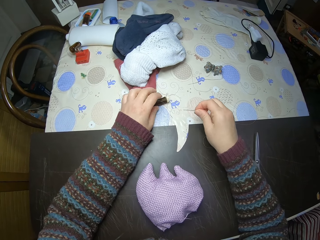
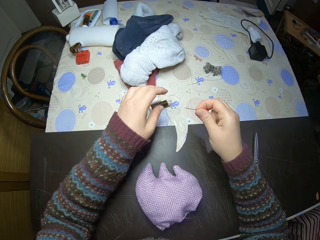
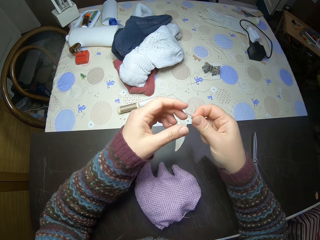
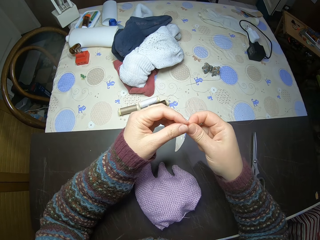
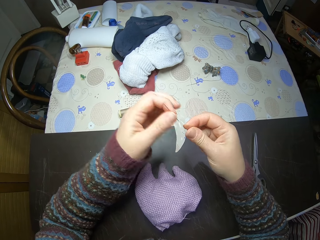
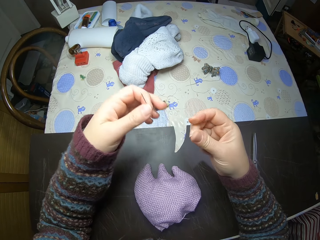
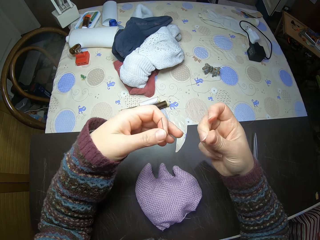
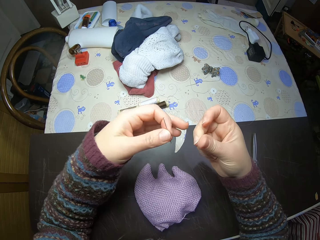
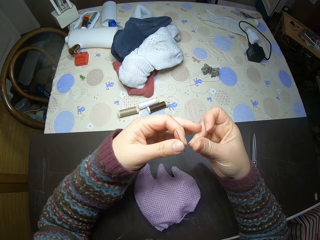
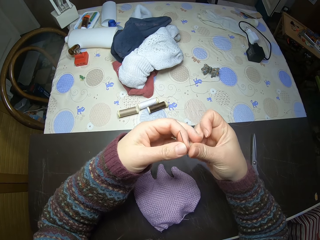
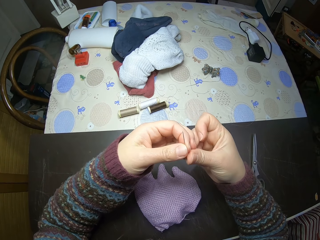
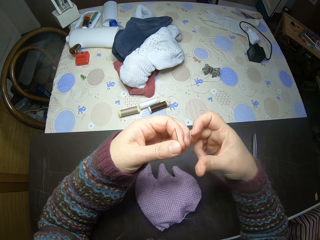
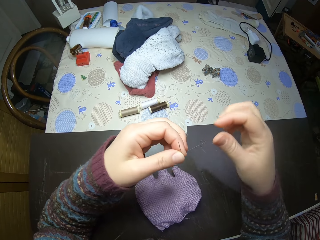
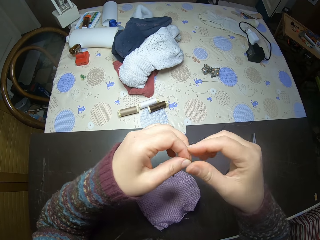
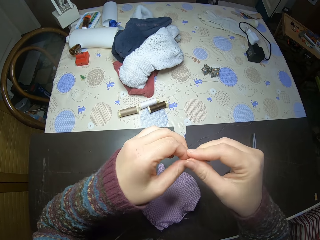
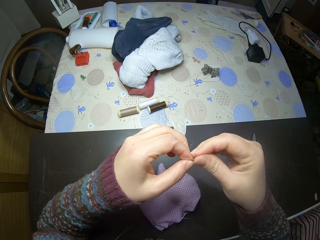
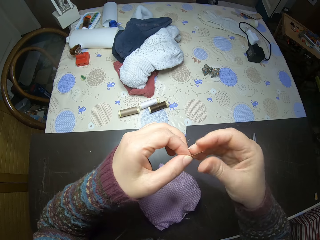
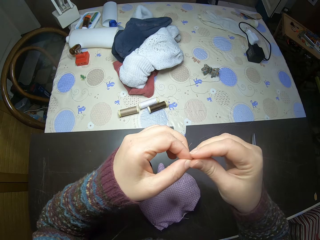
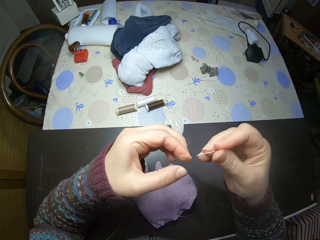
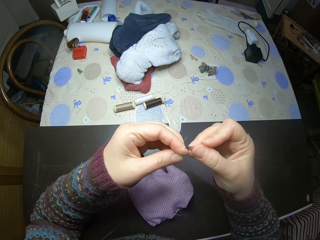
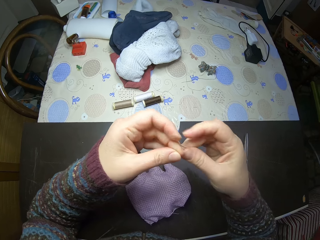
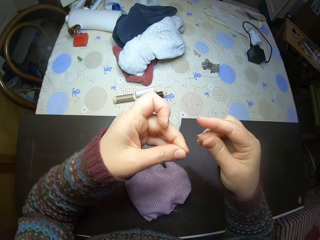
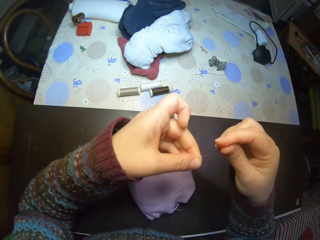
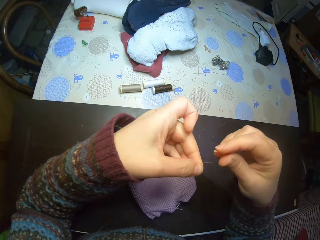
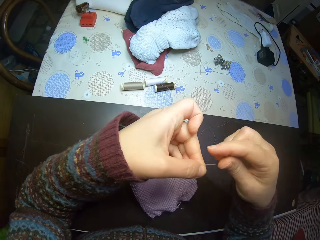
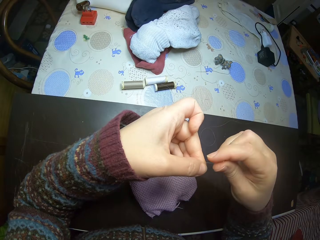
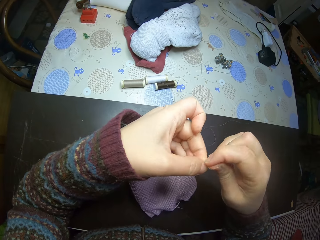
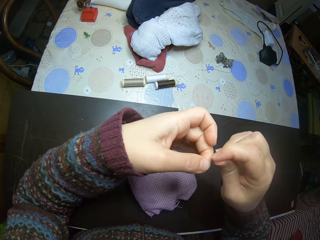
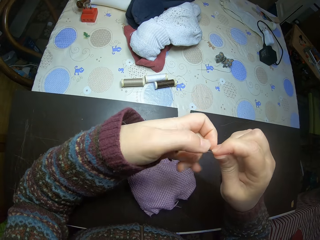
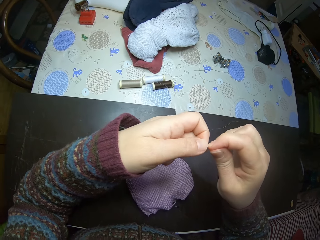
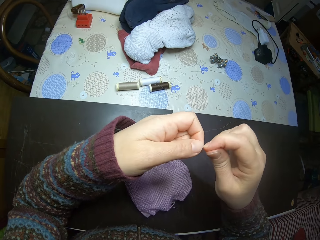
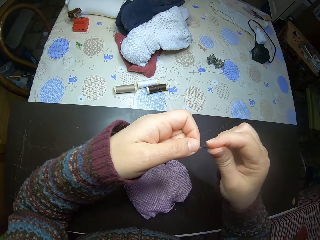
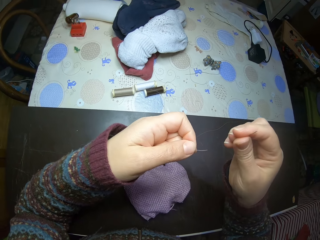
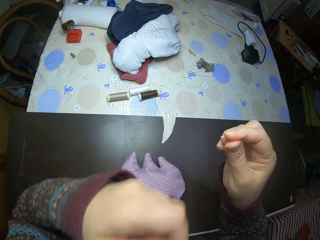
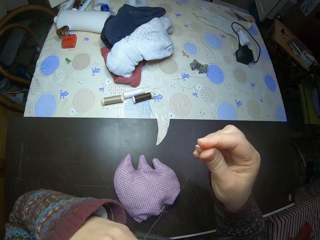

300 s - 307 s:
The camera wearer removes the needle from the thread. She holds the sewing needle with the left hand. She holds the sewing thread with the left hand, holds the sewing needle with the right hand, and straightens the sewing thread with her right hand.

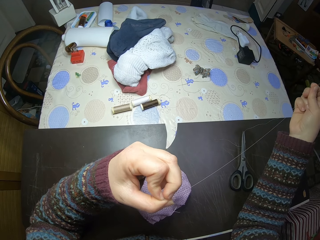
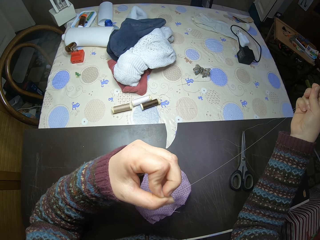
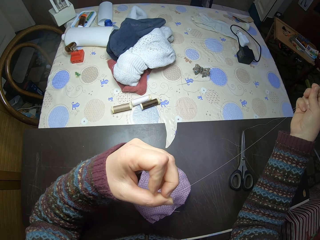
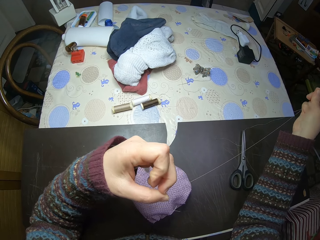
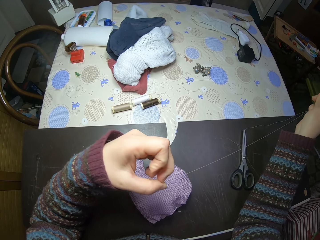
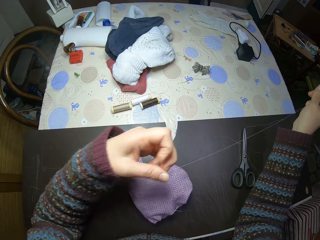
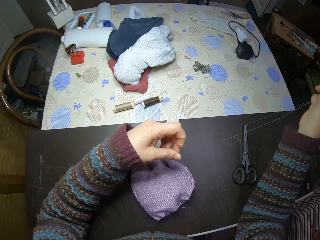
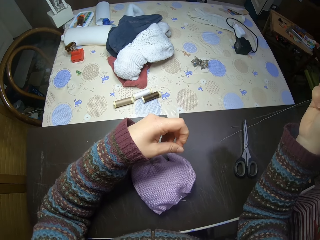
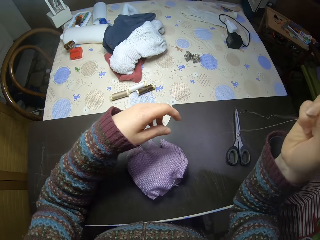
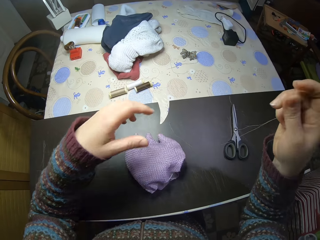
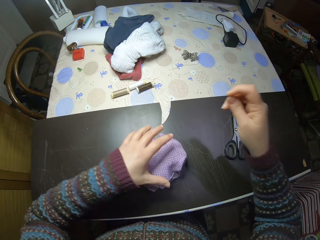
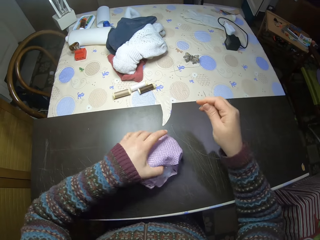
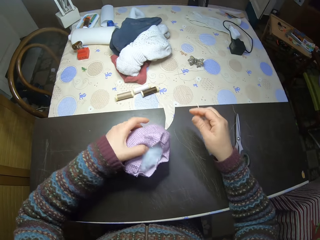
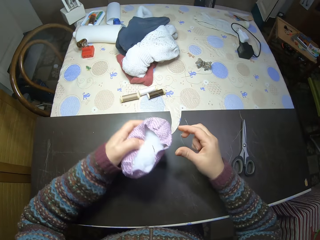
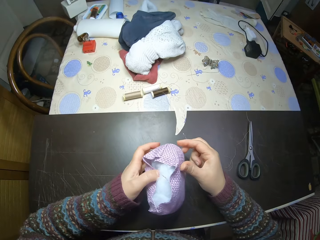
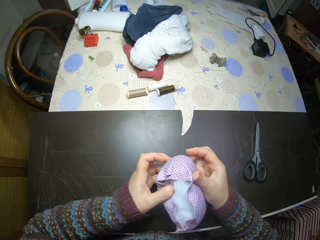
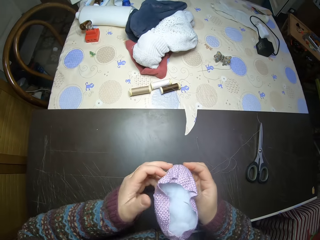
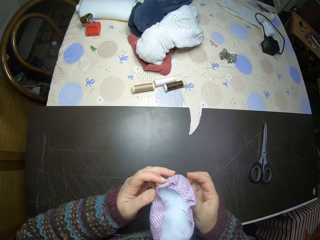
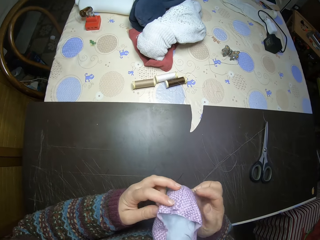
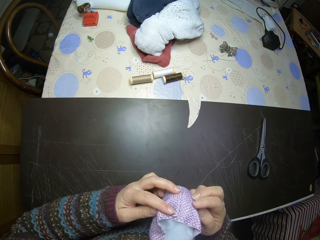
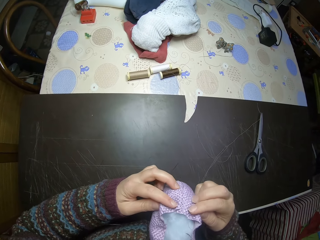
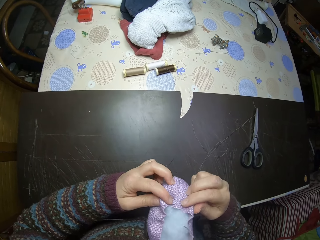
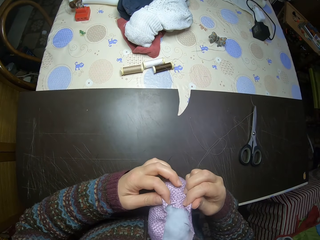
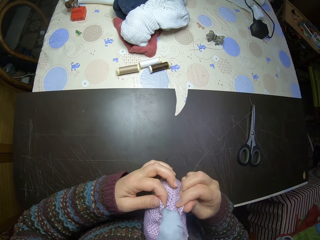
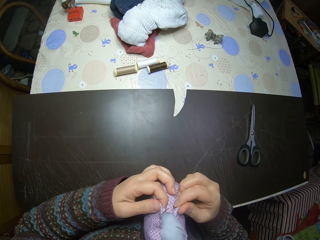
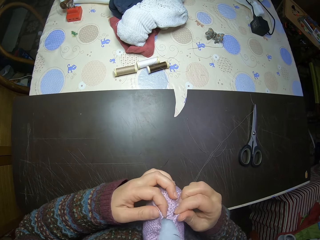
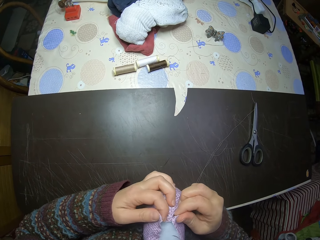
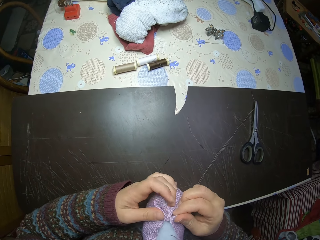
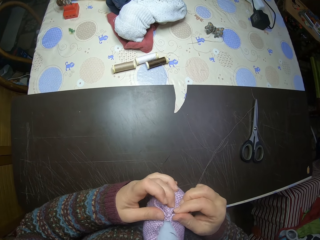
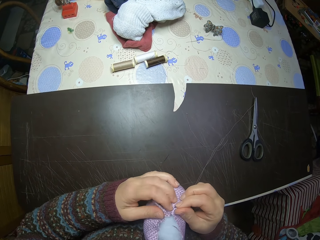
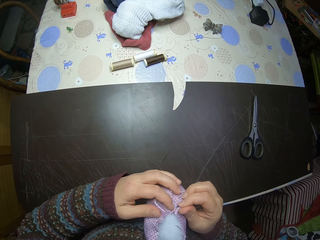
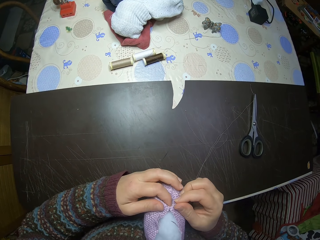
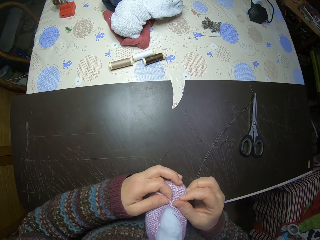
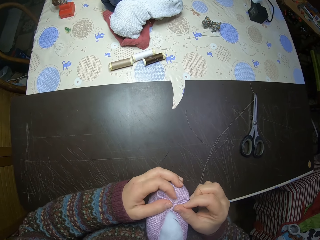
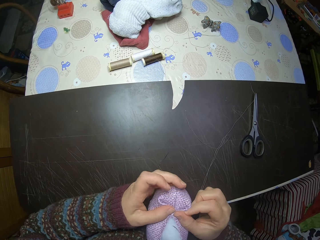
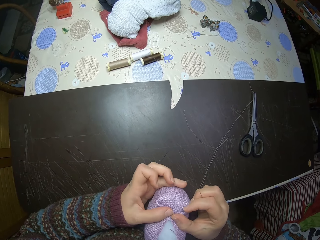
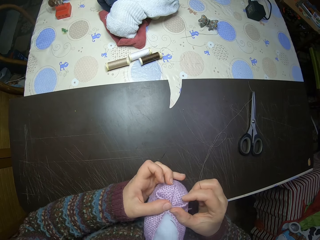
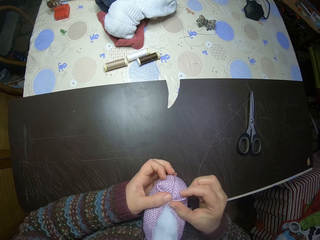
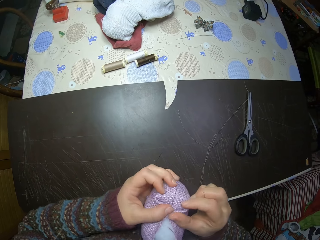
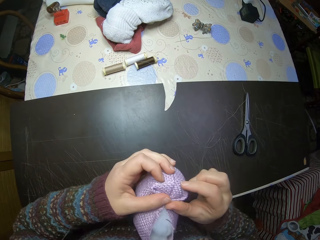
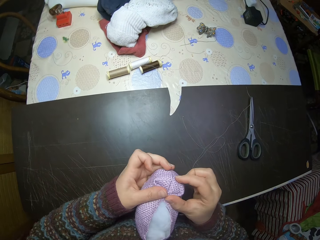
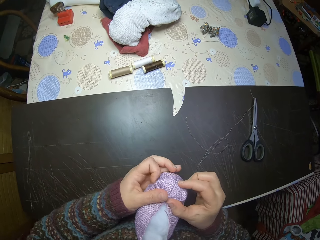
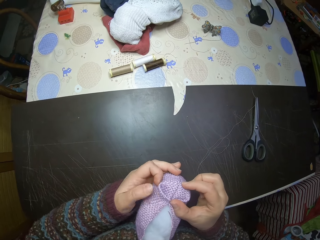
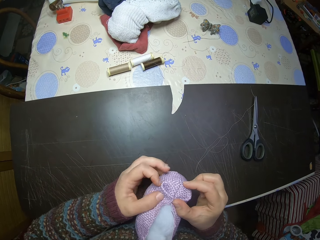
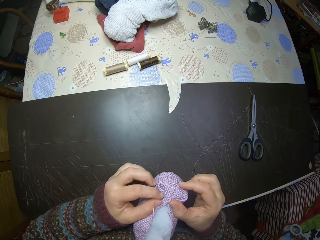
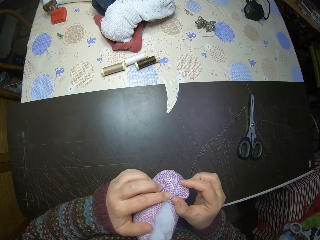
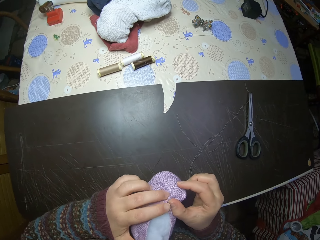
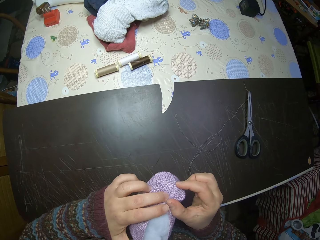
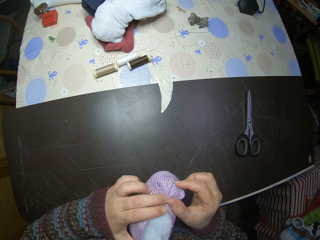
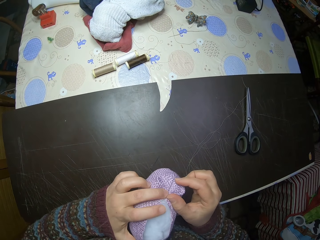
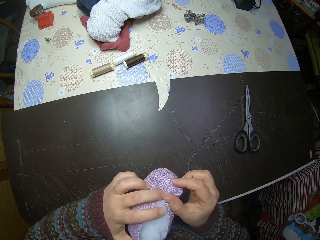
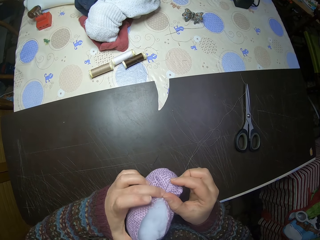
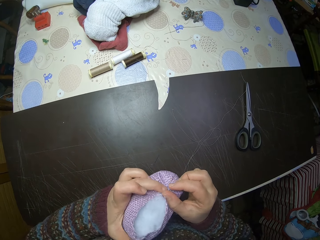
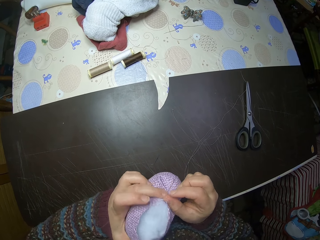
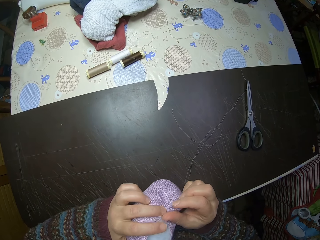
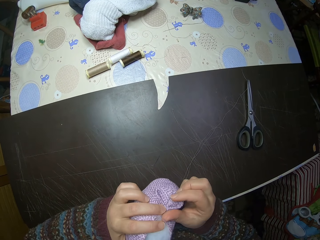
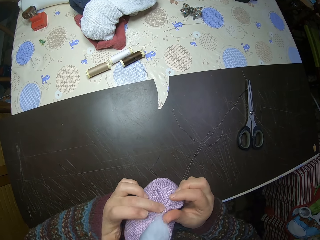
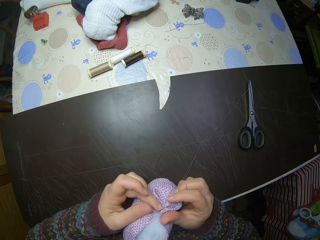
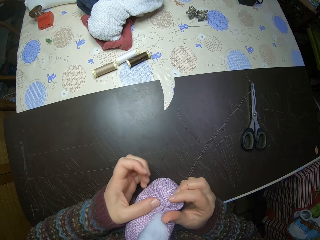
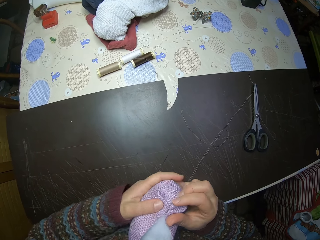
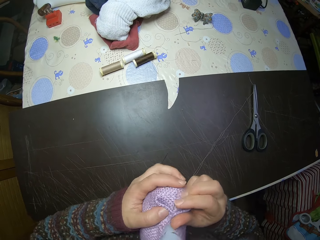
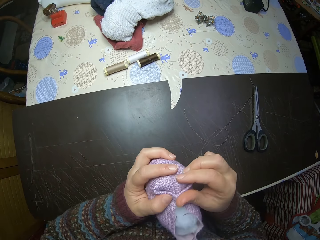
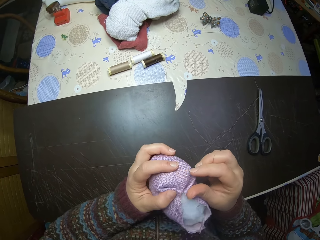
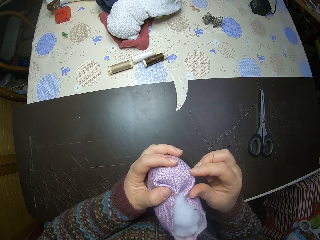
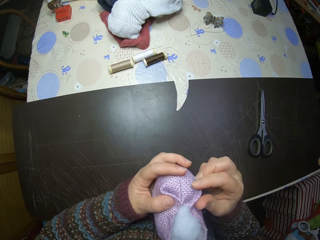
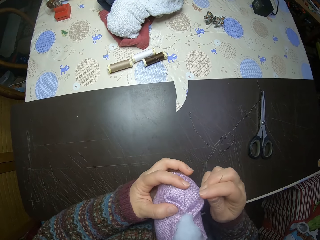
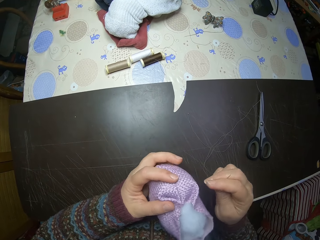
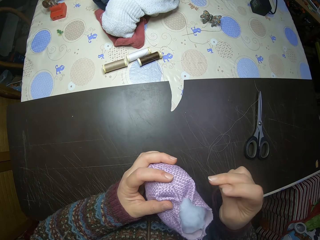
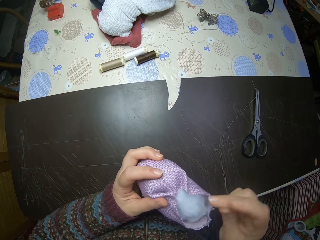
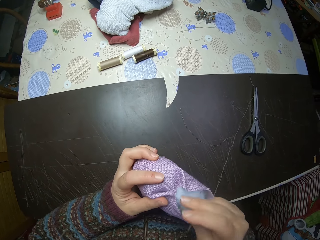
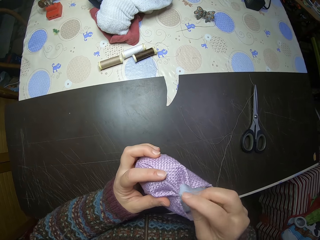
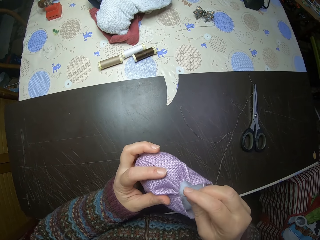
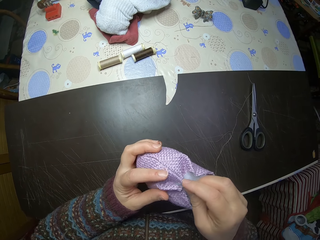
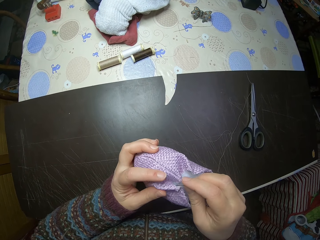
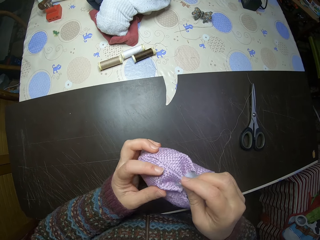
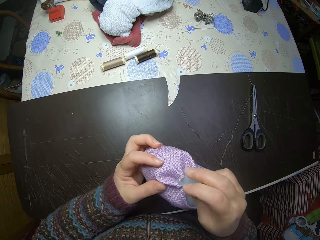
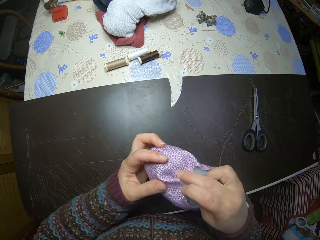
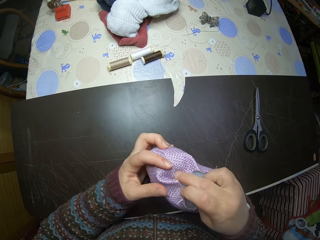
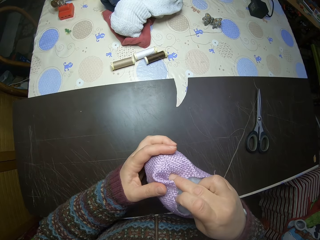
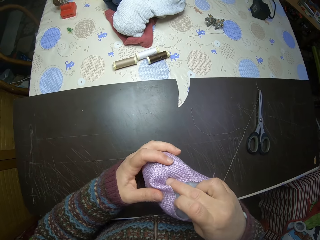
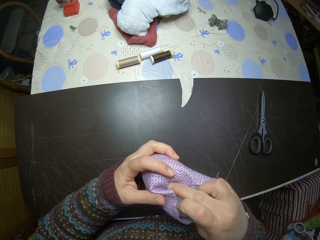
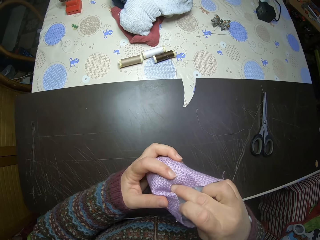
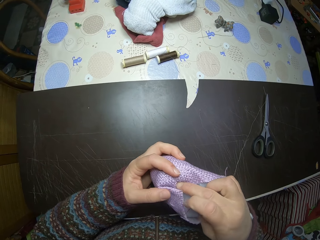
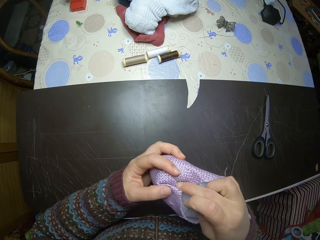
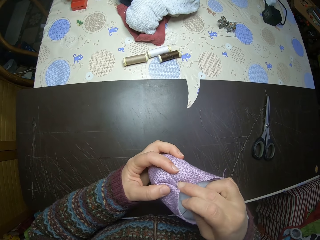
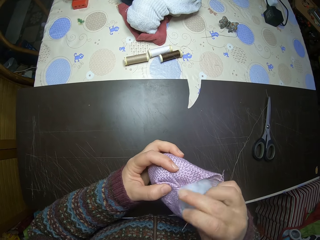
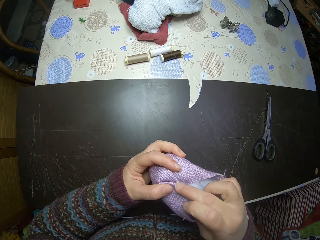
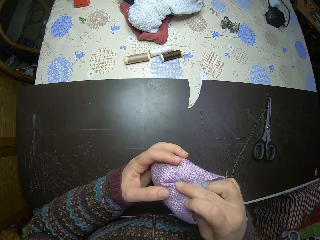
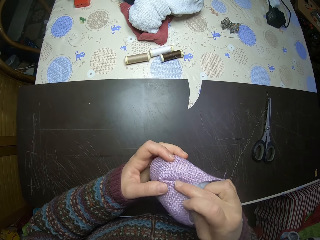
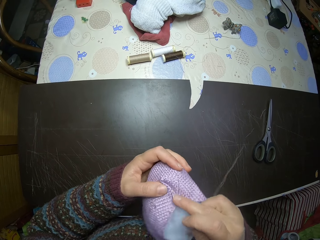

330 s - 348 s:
The camera wearer ties the thread. She picks up the stuffed animal from the table, aligns the stuffed animal fabric with her hands, and folds the edges of the stuffed fabric together.
